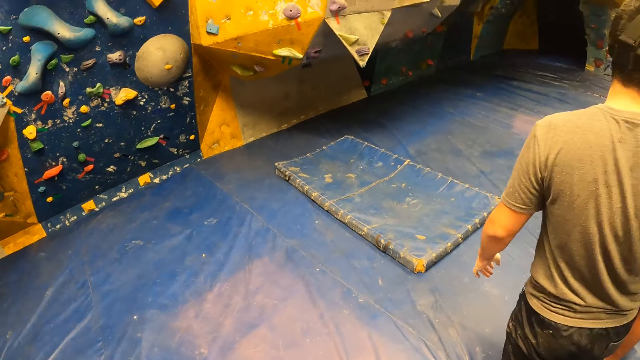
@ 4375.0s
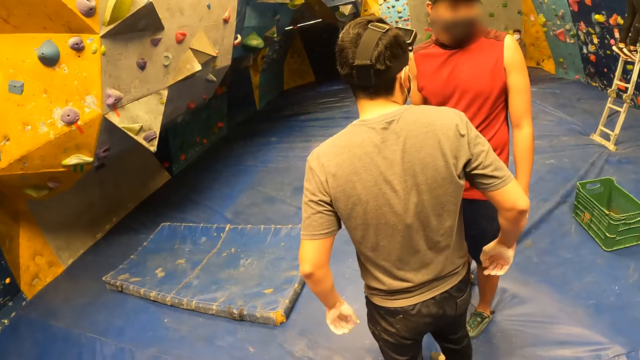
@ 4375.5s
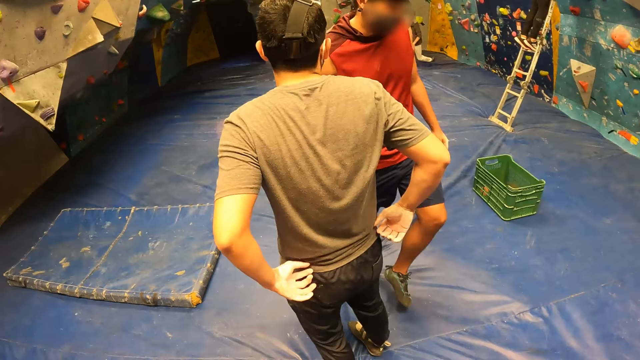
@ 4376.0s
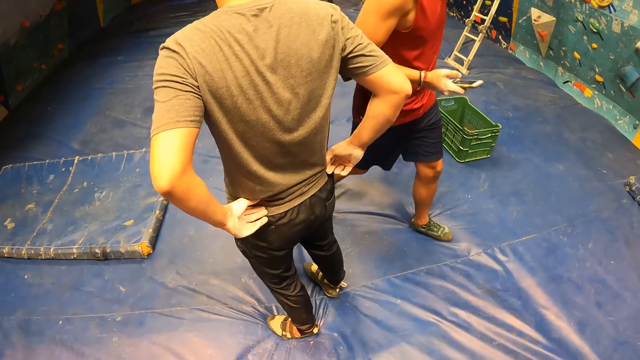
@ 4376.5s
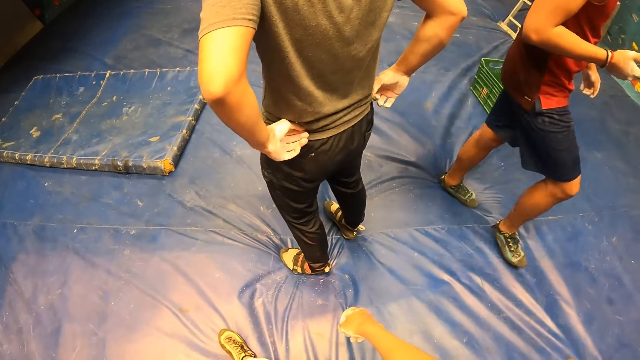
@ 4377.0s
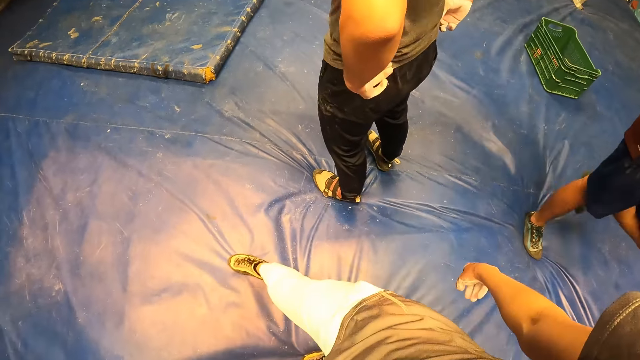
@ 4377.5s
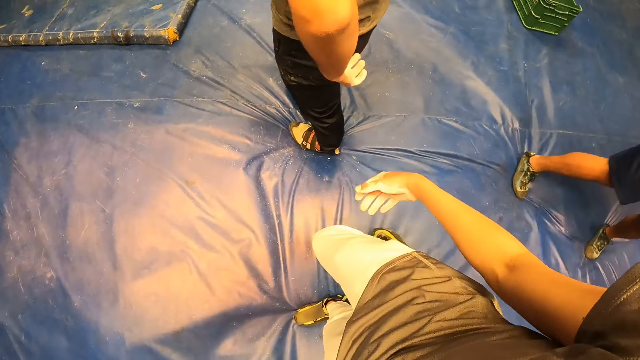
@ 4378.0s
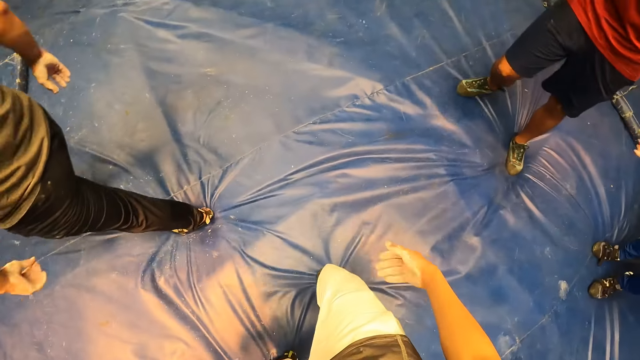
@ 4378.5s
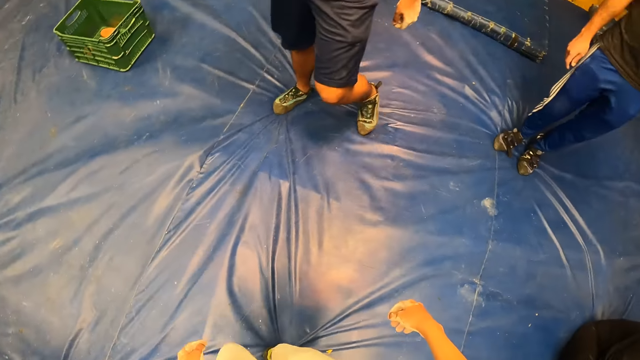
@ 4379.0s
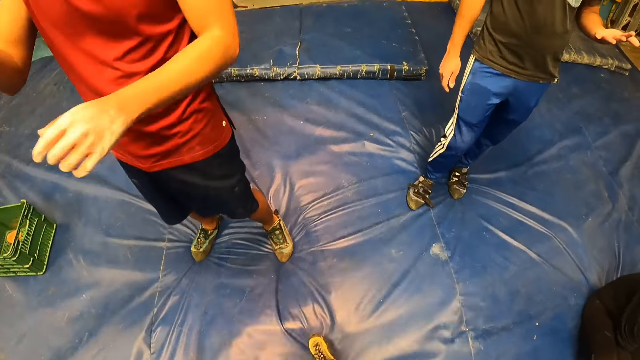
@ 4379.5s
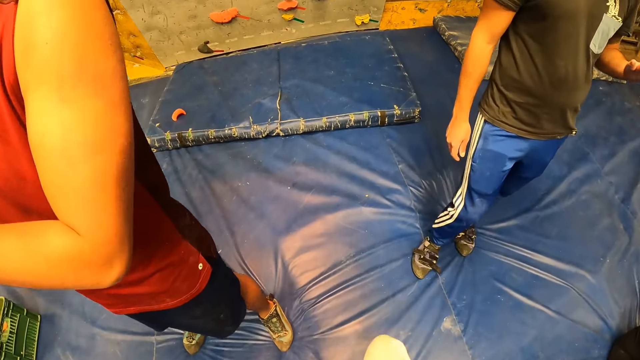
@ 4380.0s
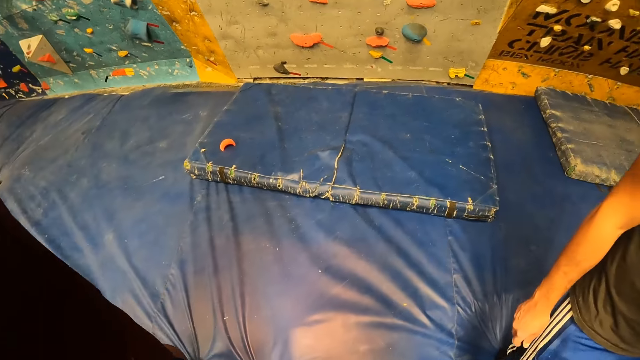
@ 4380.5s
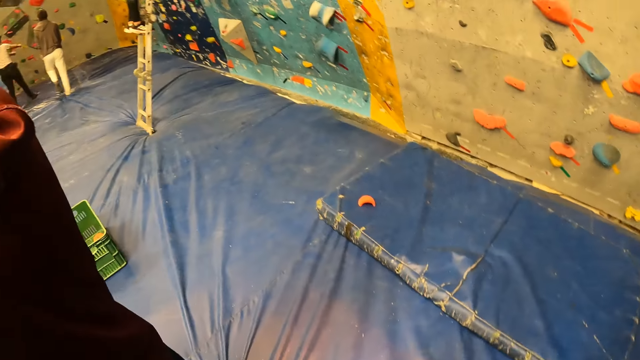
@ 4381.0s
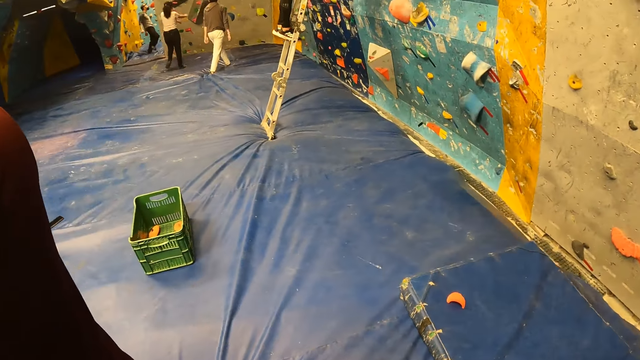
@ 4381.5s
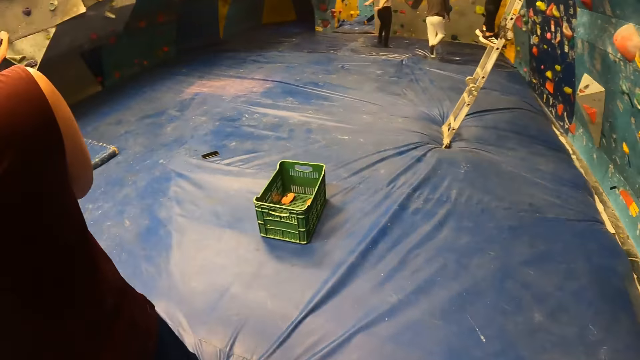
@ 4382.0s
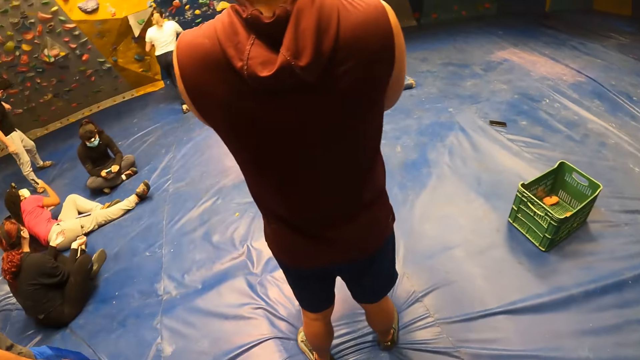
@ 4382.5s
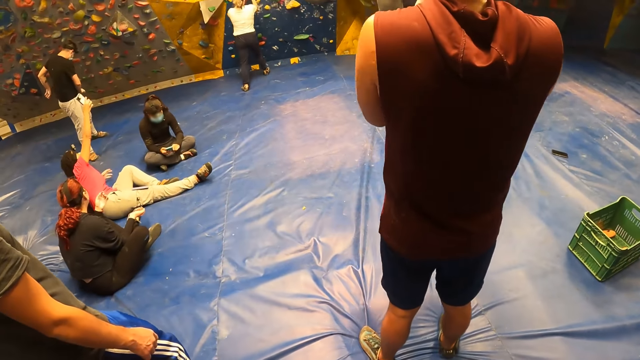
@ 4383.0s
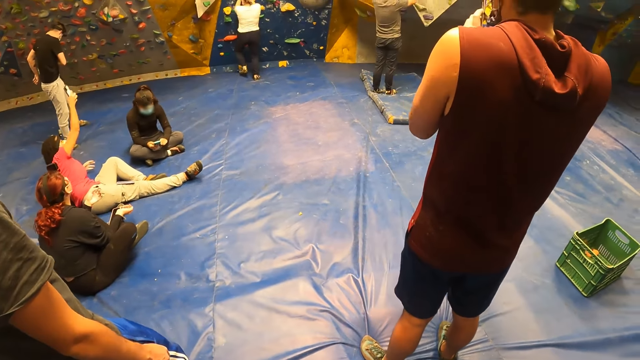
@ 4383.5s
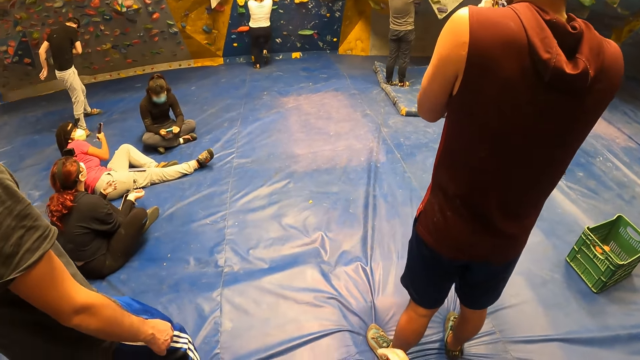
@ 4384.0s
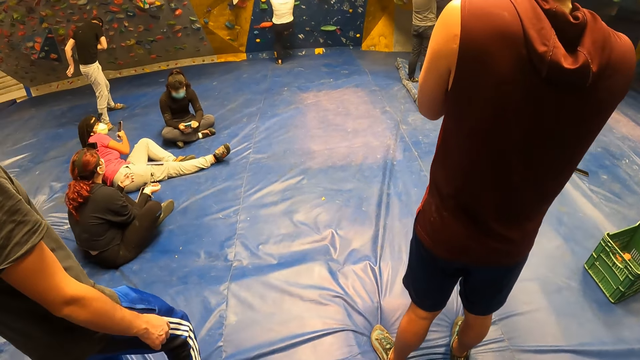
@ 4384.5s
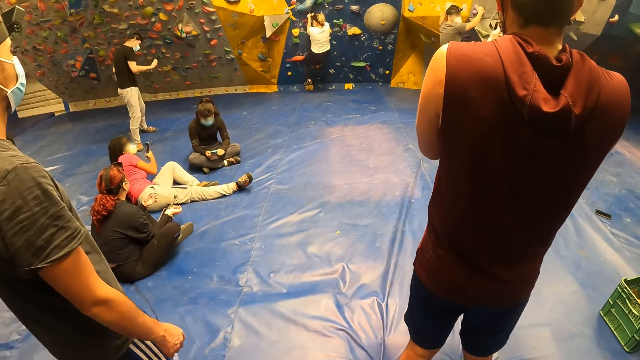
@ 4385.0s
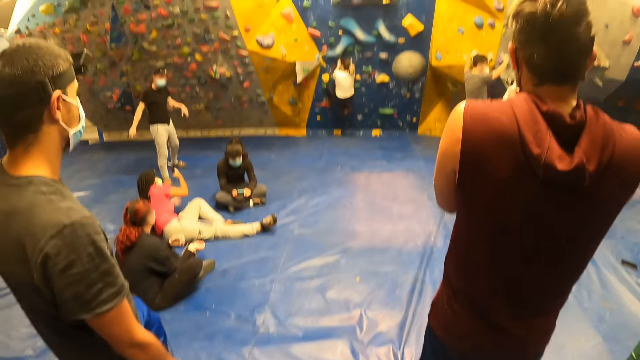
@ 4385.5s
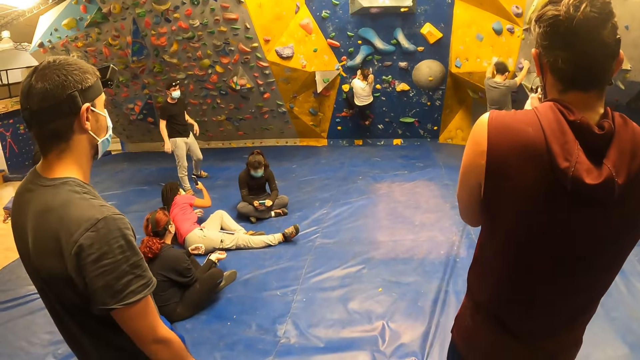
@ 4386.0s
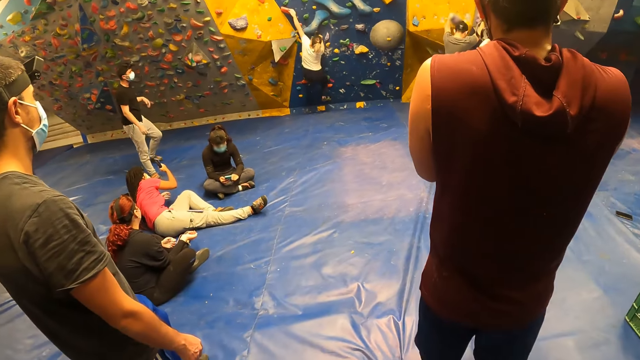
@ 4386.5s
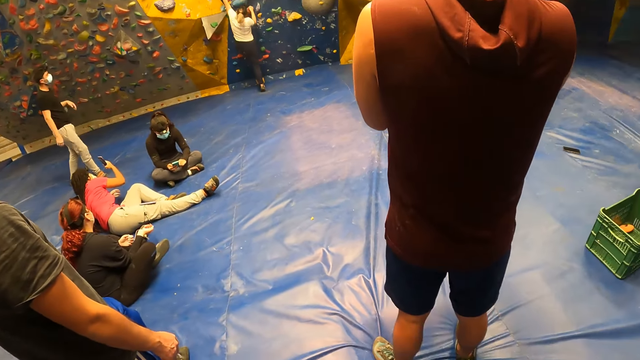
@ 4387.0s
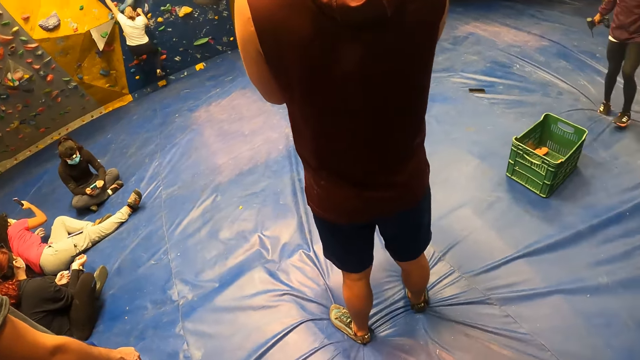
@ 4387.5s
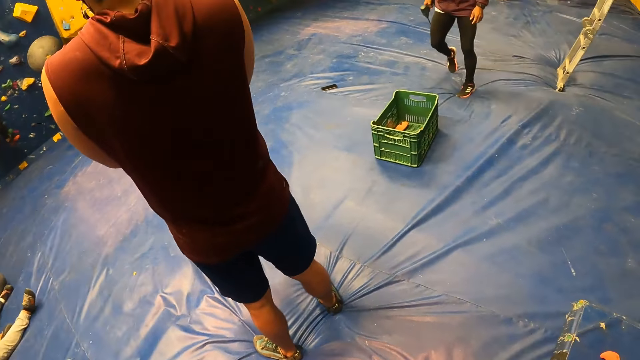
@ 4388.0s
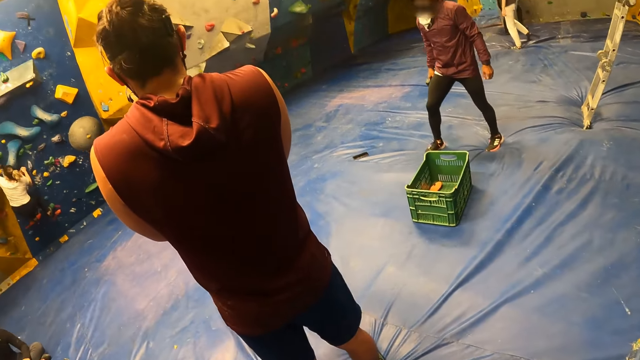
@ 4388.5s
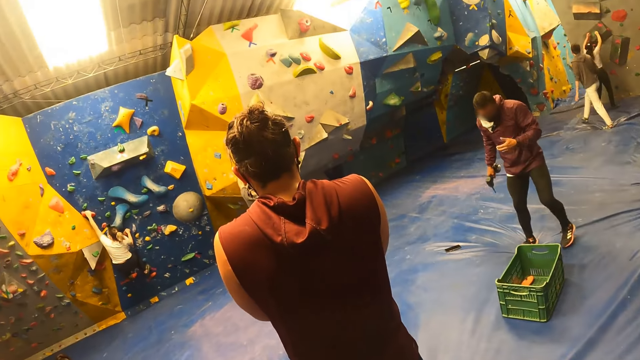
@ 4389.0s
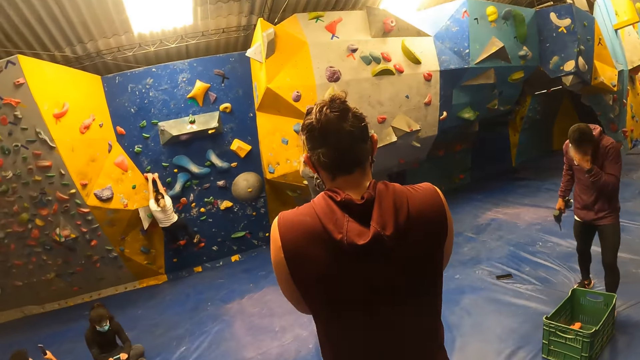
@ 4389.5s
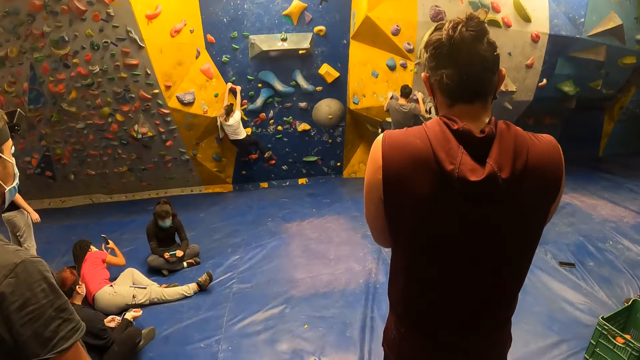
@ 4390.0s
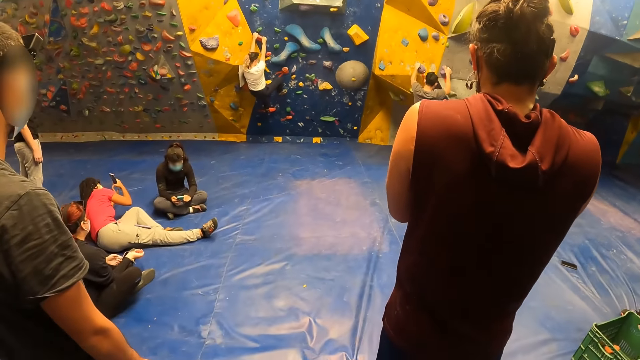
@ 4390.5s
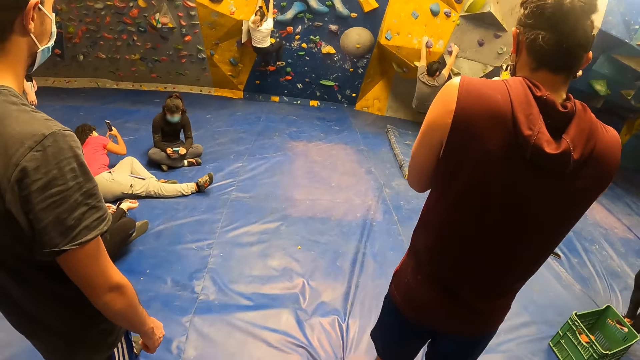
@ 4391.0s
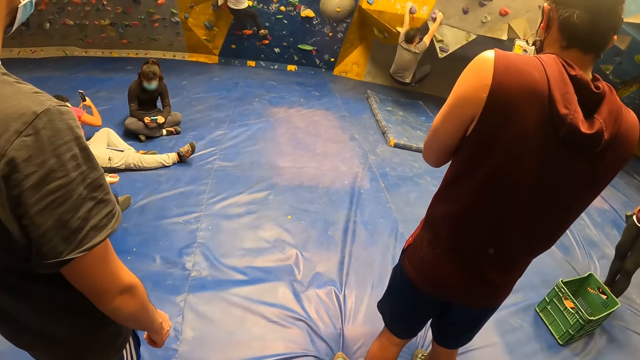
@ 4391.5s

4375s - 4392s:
The man adjusts his trousers with his hands. The man climbs the climbing wall with his hands.

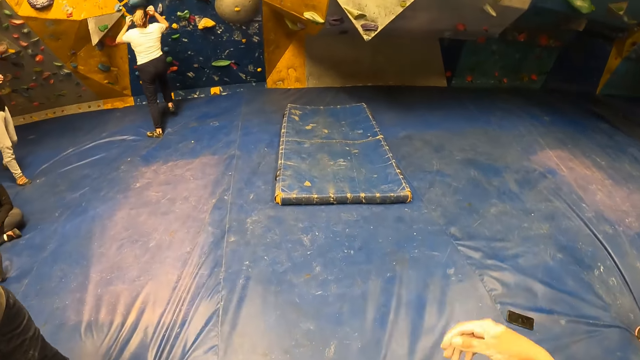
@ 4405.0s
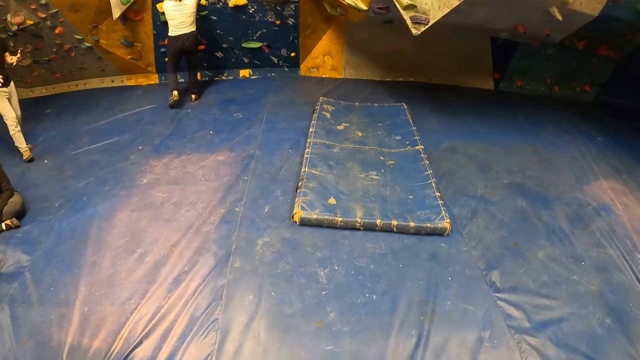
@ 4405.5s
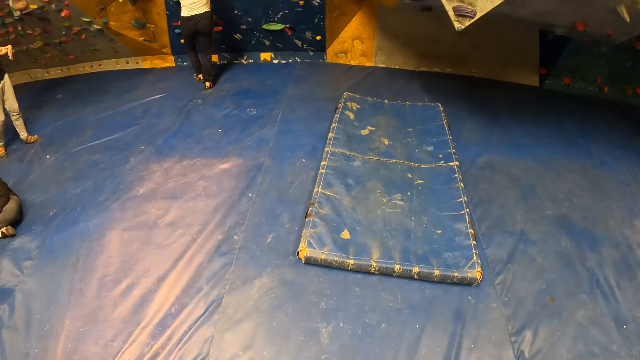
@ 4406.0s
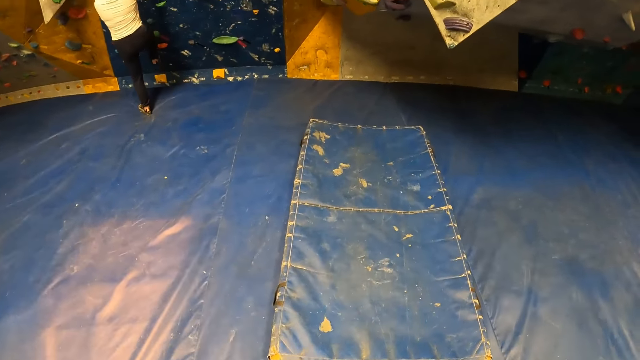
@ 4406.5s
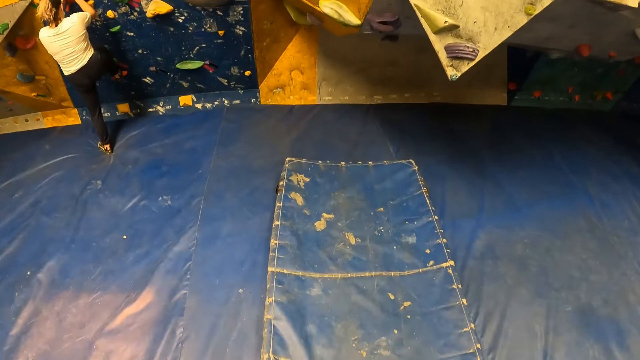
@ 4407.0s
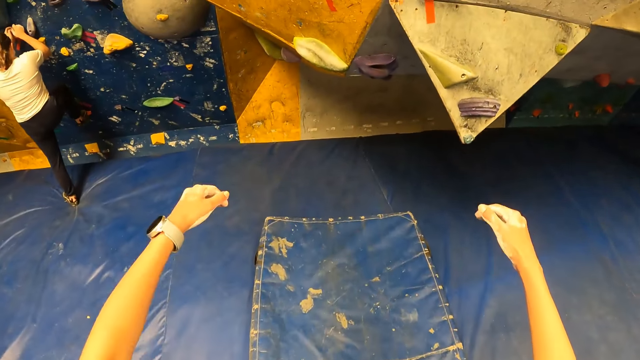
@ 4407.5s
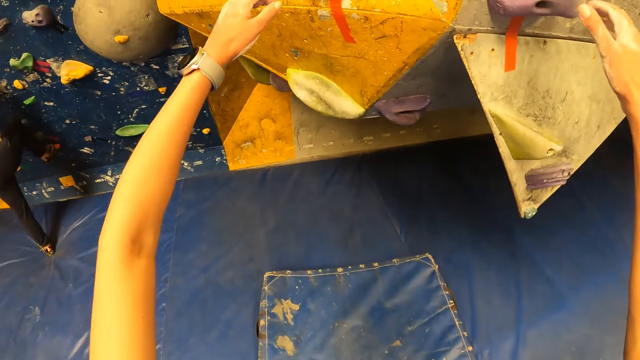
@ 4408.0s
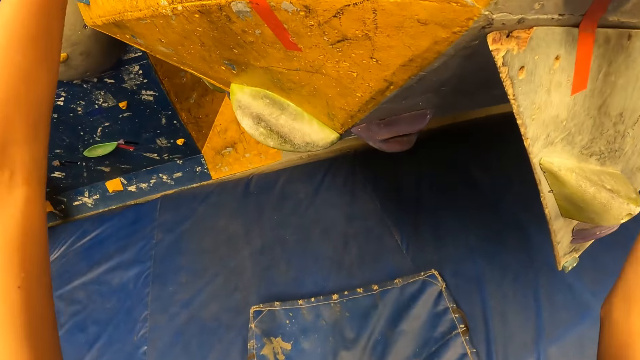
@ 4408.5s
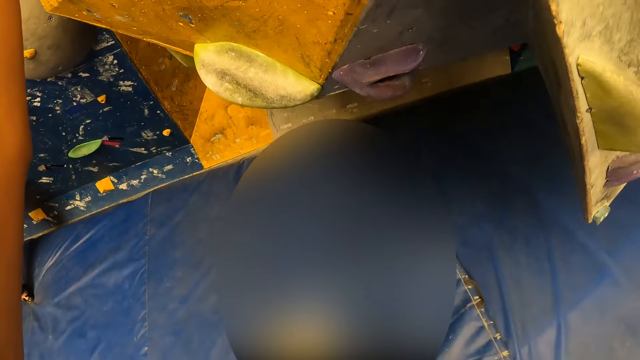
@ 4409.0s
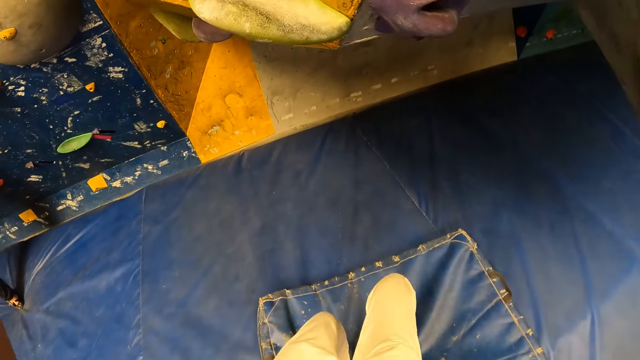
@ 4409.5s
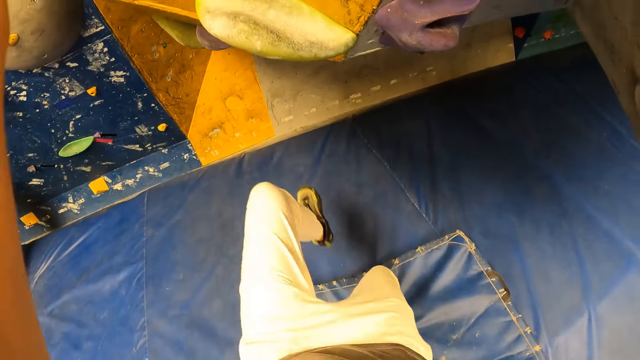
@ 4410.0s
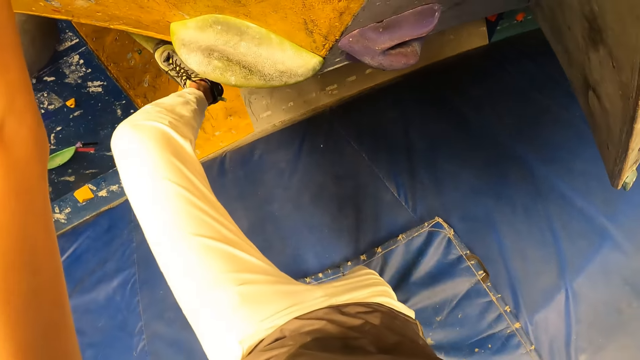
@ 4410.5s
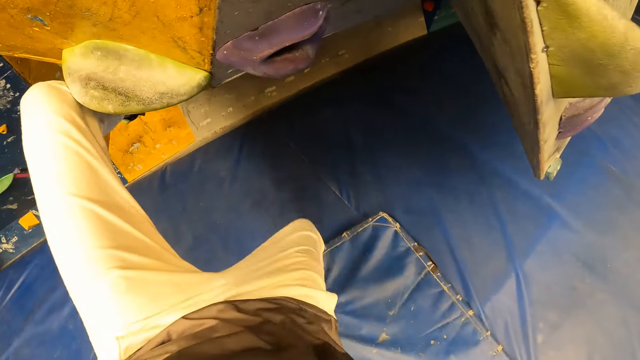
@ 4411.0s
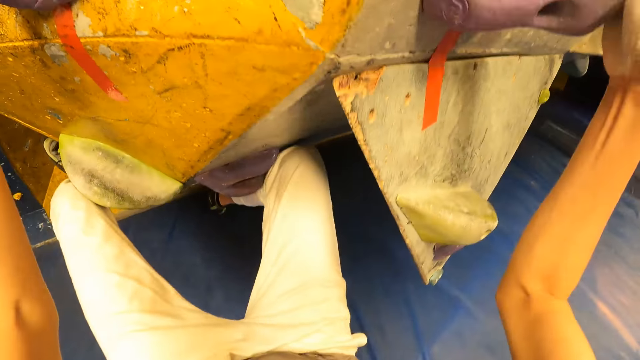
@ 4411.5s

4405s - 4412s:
The camera wearer walks towards the climbing wall. She tries to climb the wall climb challenge. She places her hands on the climbing wall. She climbs the climbing wall with her hands.
